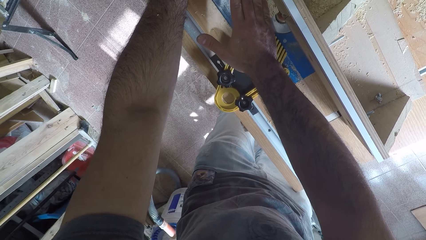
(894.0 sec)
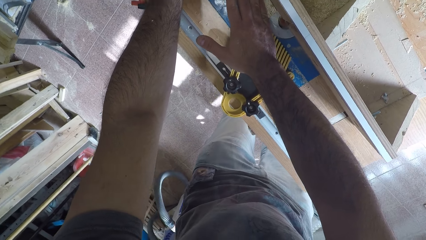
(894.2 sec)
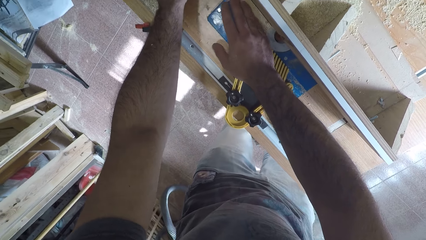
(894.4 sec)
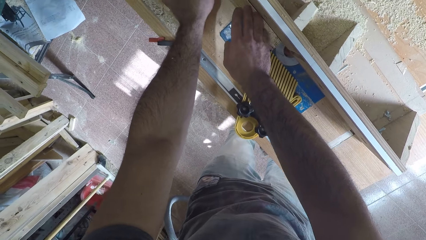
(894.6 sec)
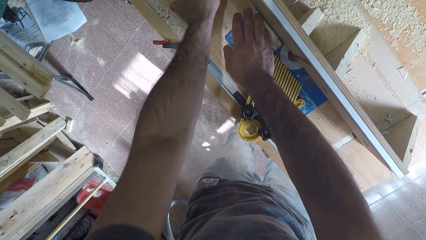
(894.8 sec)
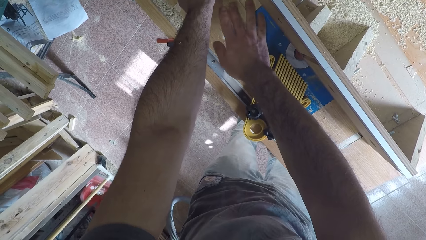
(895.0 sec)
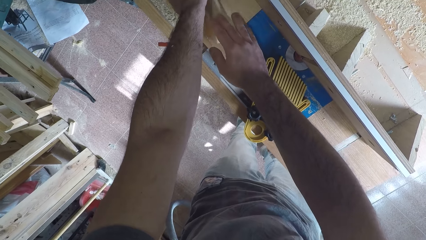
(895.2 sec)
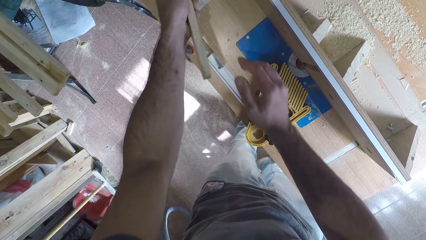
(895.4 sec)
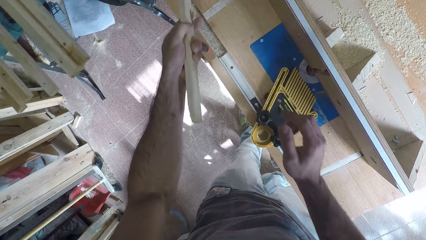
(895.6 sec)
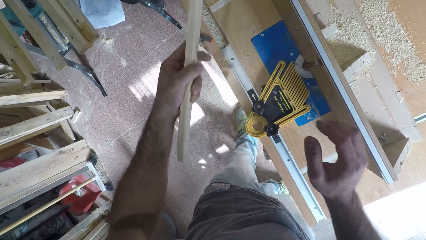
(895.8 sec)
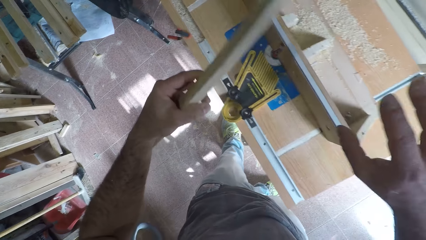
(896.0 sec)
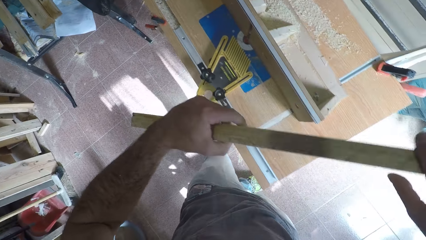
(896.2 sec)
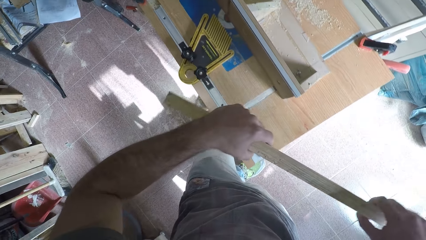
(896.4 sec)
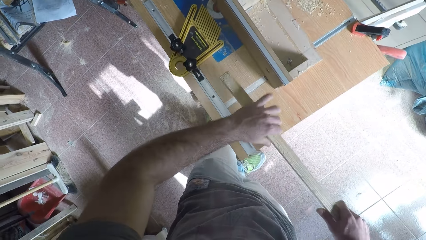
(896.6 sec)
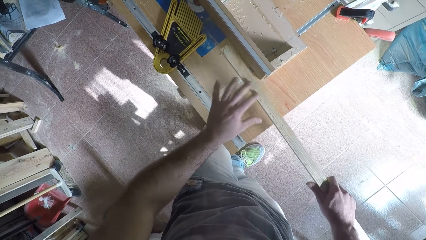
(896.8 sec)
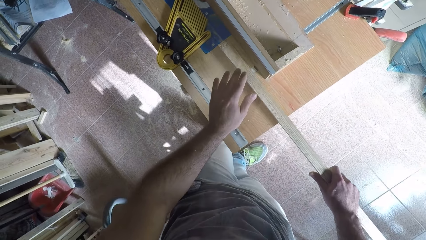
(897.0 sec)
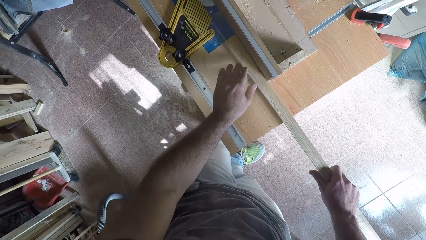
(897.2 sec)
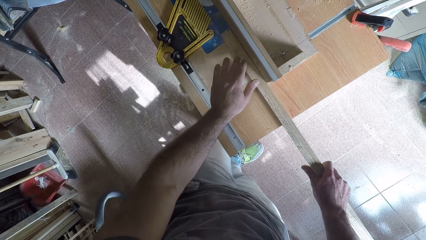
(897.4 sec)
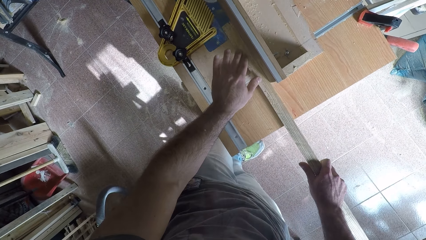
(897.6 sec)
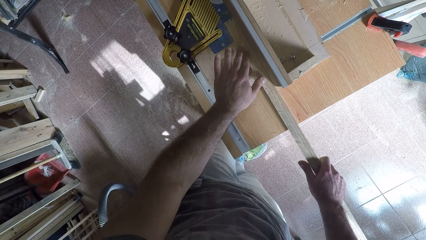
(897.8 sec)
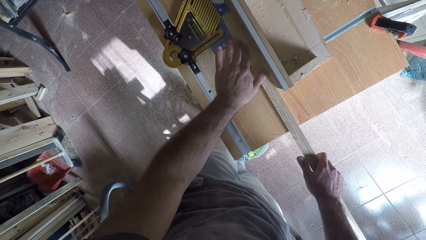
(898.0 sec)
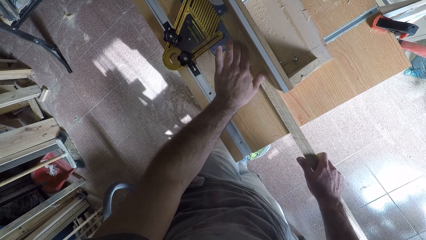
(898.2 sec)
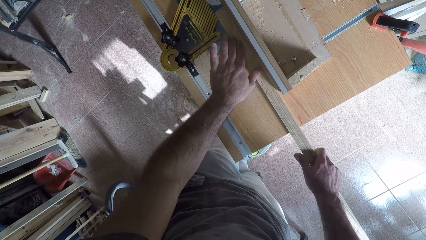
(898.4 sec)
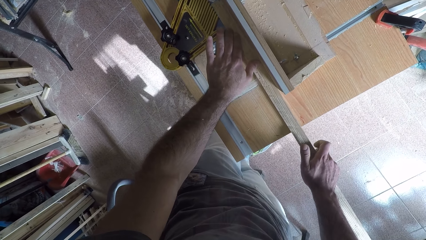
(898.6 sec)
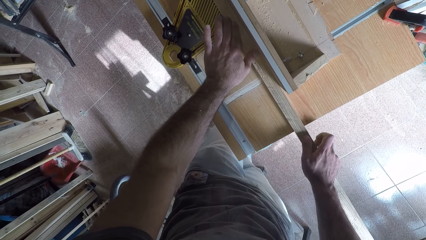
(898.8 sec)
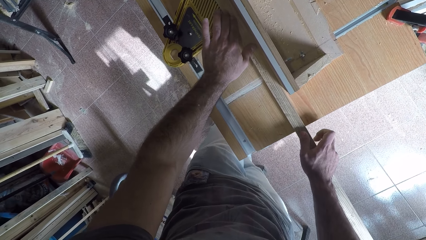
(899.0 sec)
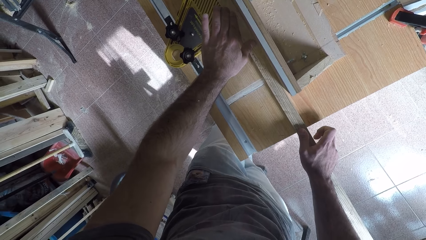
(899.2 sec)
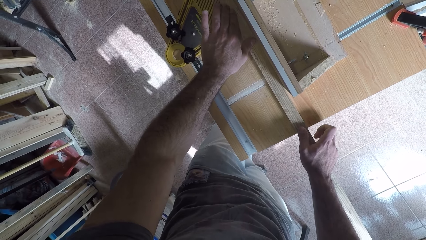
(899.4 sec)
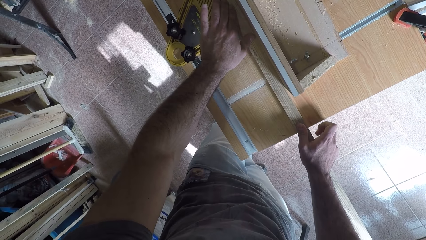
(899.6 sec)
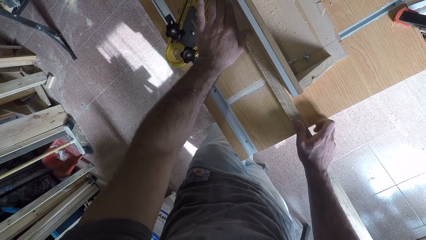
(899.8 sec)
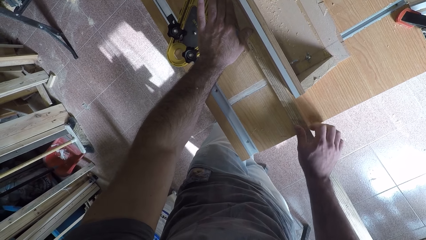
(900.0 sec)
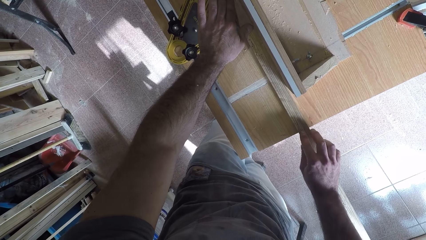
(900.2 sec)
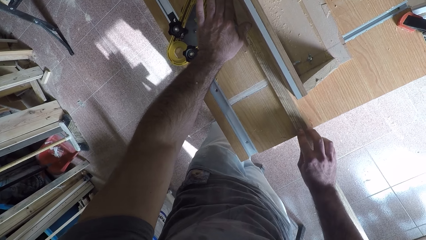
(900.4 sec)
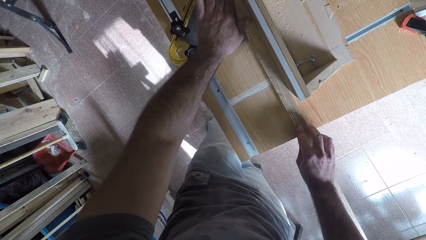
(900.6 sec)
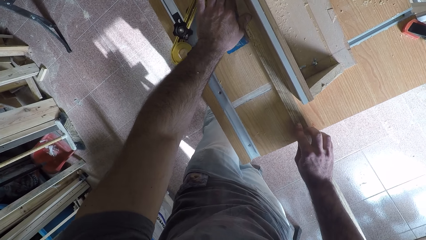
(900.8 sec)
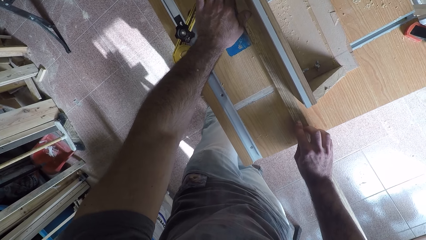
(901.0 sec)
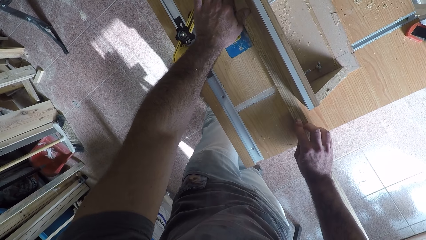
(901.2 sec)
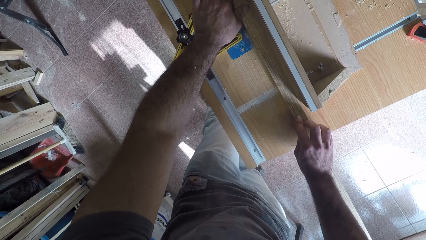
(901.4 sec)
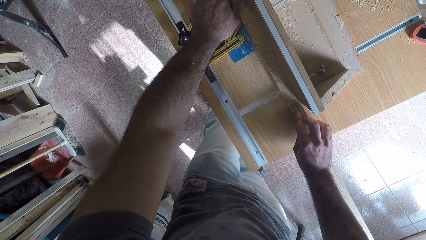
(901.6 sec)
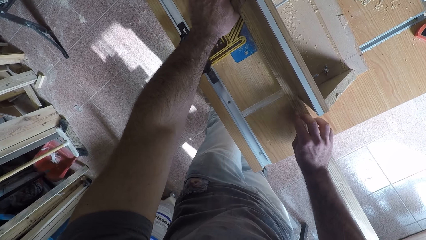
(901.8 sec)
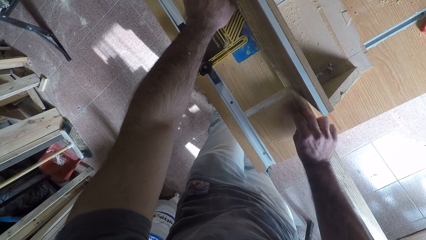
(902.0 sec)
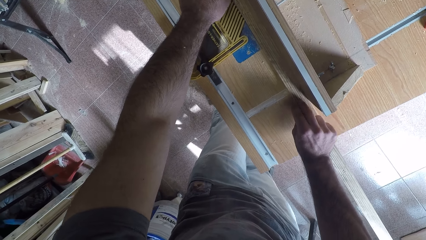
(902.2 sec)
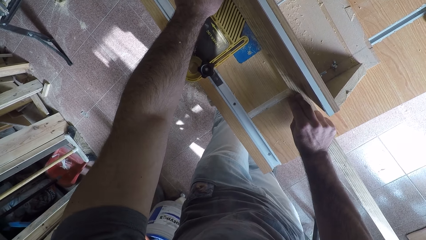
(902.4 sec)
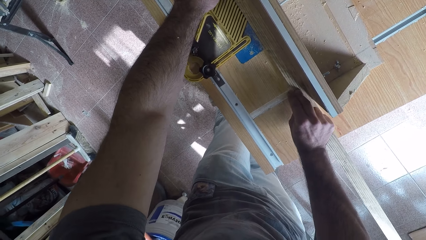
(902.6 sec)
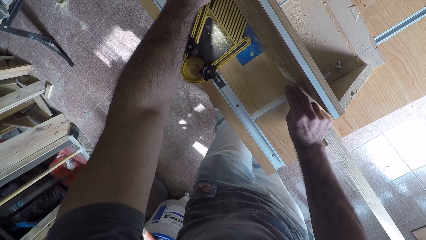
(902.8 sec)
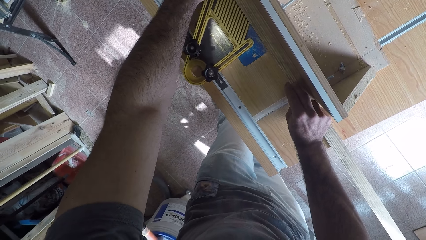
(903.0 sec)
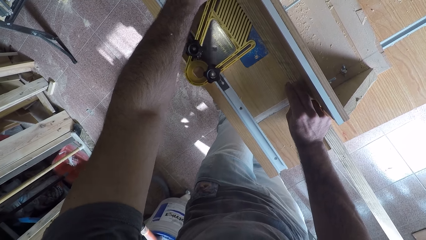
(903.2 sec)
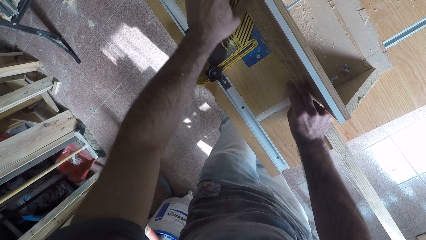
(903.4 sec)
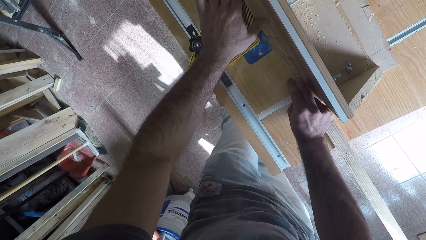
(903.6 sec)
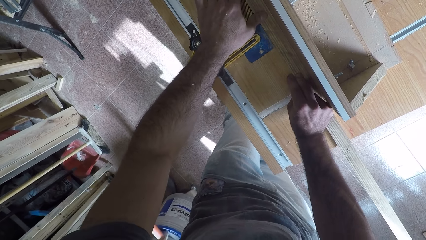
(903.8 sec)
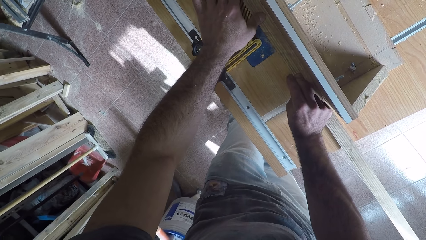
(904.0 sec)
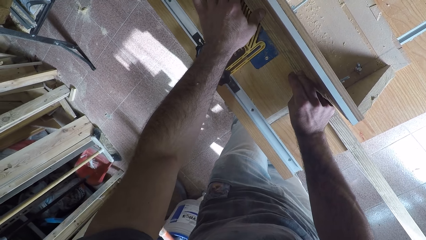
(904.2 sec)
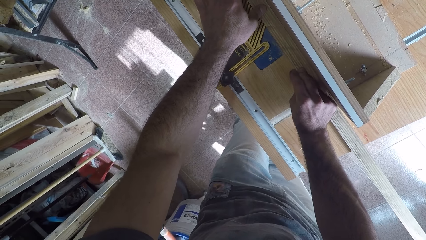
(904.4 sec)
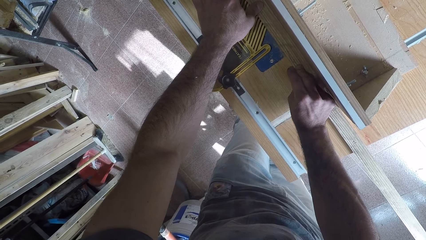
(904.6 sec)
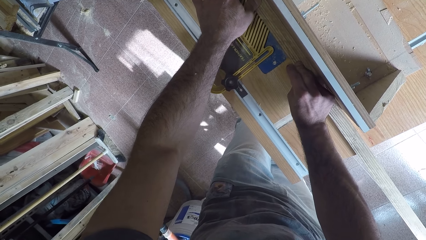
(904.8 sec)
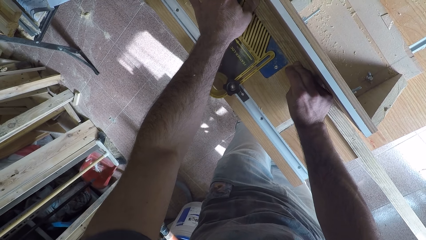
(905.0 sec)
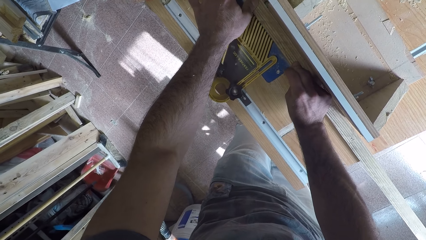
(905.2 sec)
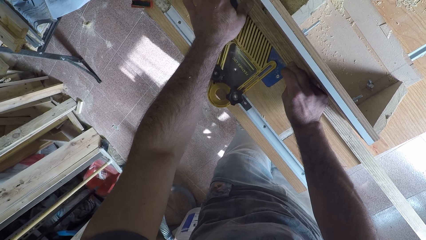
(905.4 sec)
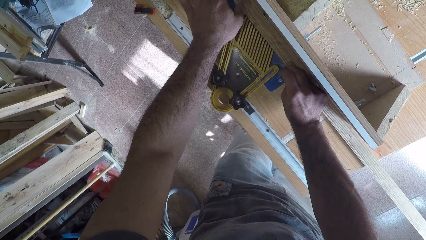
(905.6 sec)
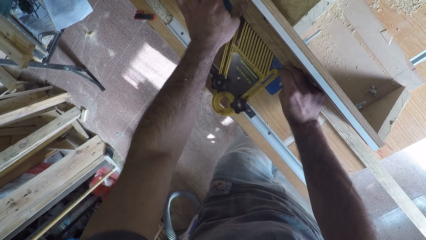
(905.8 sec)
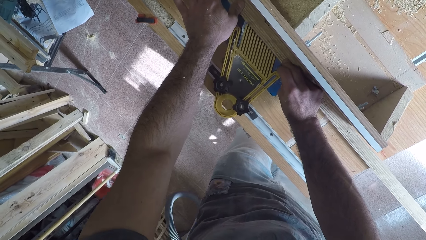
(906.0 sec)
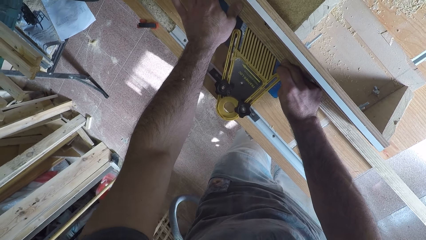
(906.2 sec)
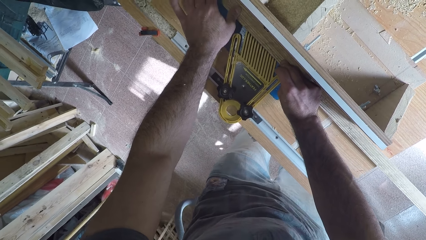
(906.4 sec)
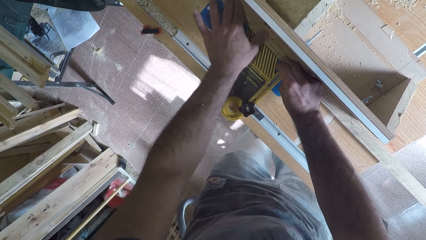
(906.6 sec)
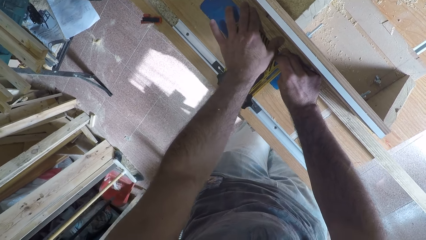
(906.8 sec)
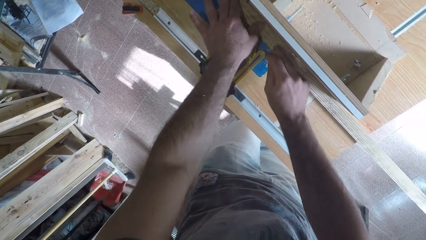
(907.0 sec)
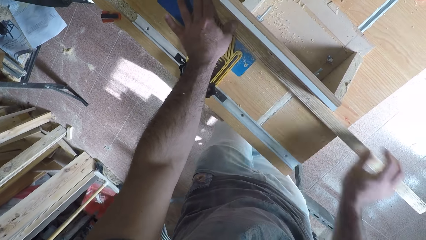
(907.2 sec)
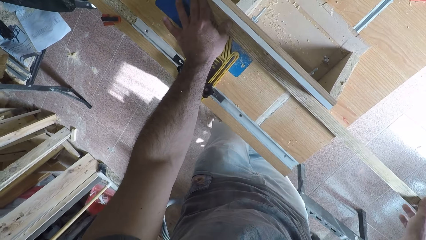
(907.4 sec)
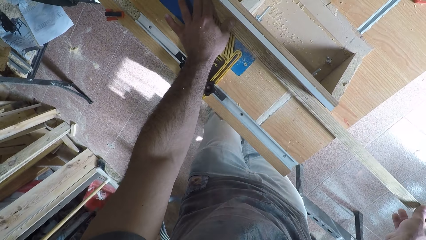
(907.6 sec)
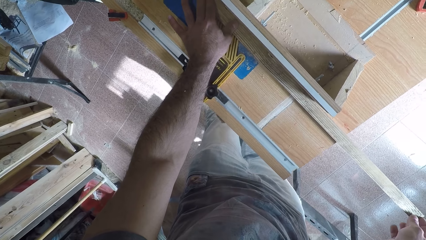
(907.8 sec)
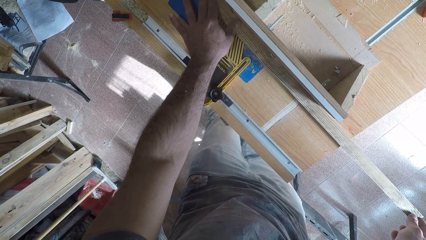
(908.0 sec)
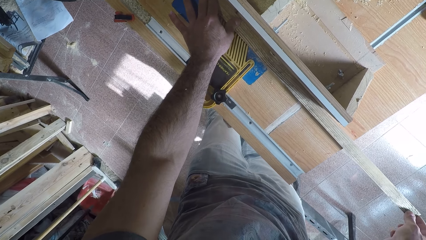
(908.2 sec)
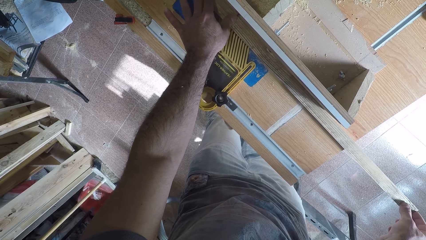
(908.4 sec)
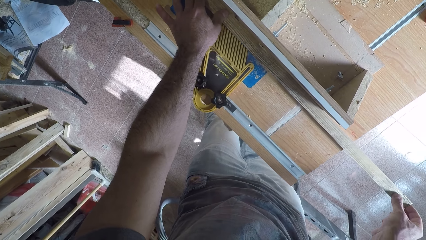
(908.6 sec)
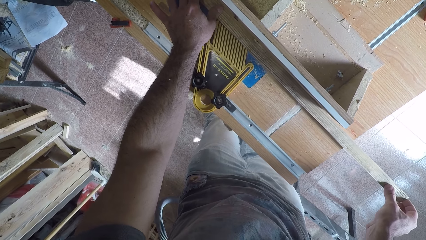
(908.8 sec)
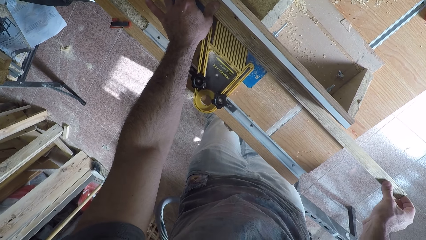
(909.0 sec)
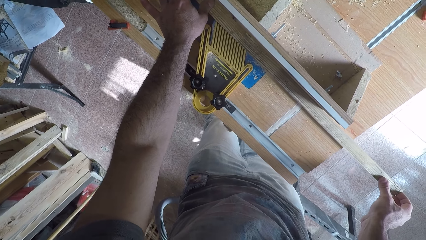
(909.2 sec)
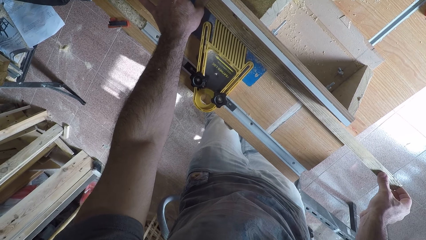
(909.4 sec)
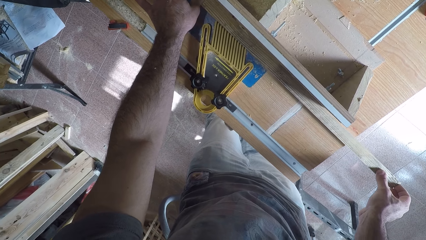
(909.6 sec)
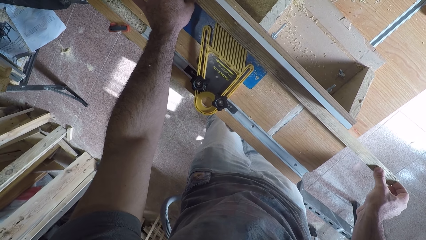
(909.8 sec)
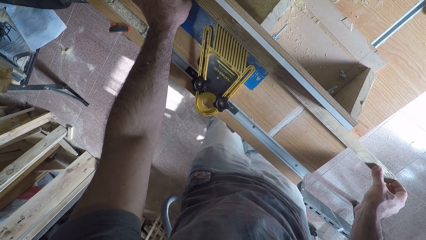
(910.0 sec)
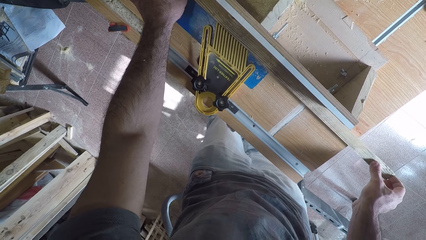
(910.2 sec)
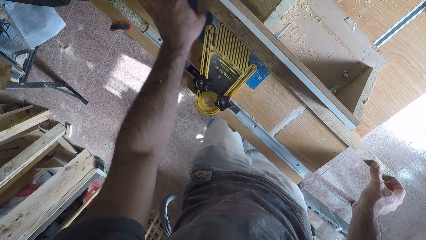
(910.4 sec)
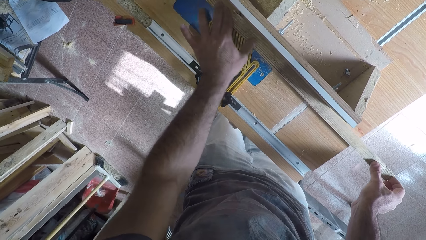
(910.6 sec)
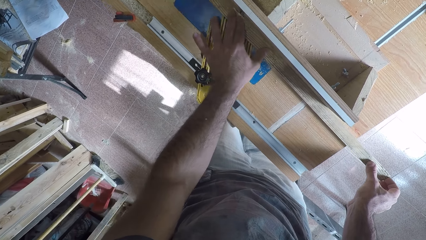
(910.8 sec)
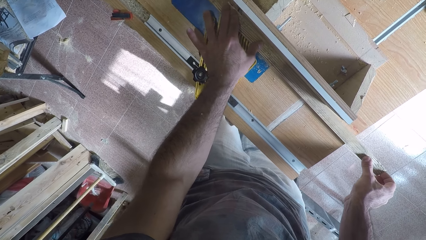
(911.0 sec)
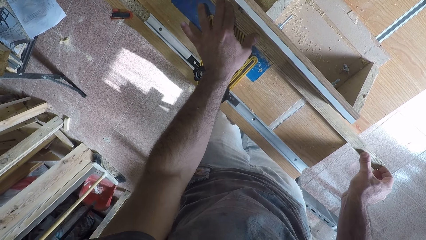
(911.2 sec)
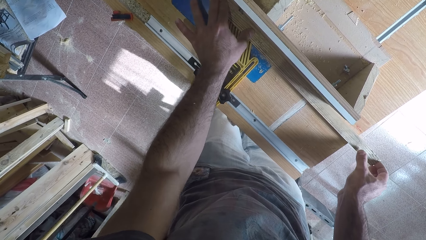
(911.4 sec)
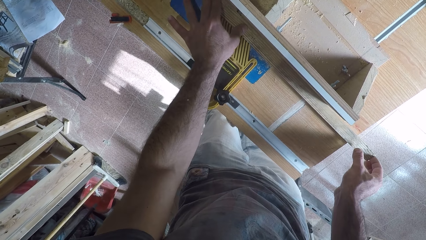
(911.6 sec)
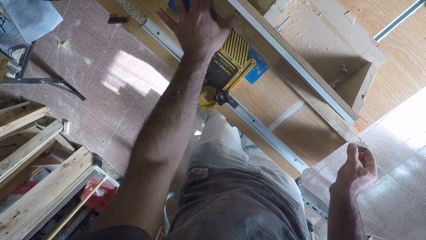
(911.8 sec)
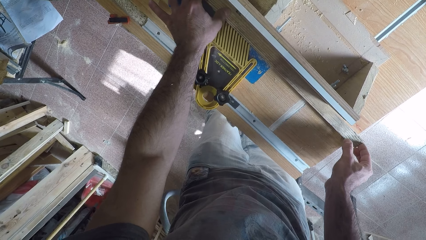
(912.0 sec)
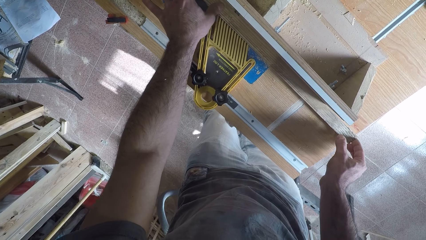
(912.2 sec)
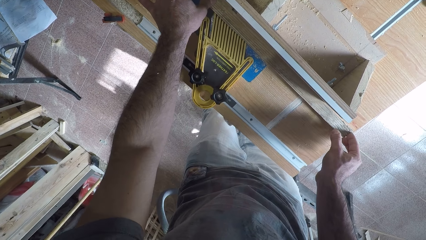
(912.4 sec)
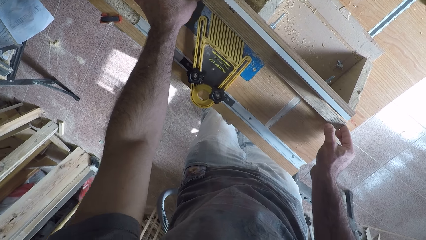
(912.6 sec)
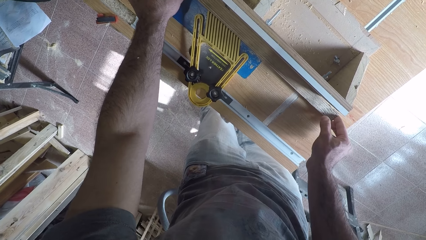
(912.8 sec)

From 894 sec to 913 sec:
The camera wearer holds the wood. He picks up the wood from the circular saw machine. He holds the wood with both hands. He places the wood back on the circular saw machine. He holds down the wood on the smoothing machine. He works on the wood with the circular saw machine. He smoothens the wood. He pushes the wood against the smoothing machine. He adjusts the wood with his right hand.
